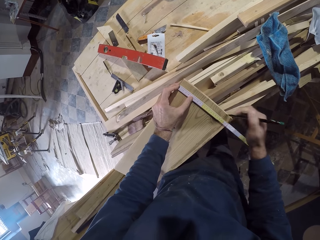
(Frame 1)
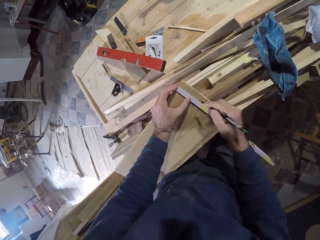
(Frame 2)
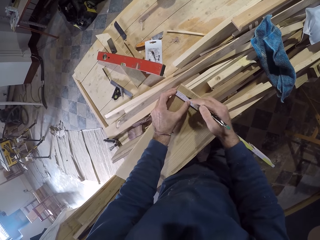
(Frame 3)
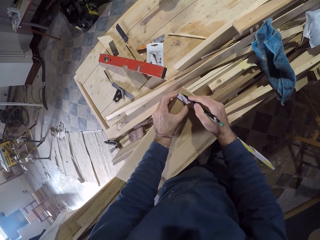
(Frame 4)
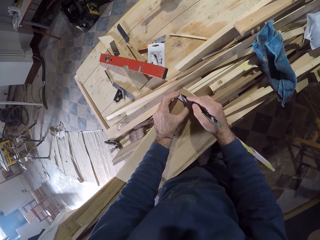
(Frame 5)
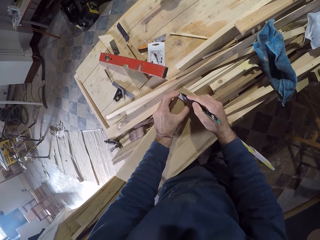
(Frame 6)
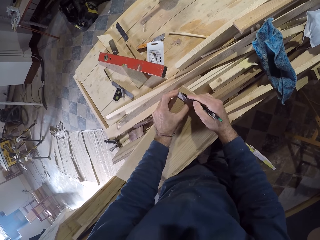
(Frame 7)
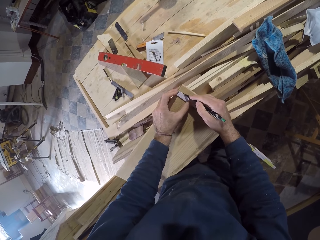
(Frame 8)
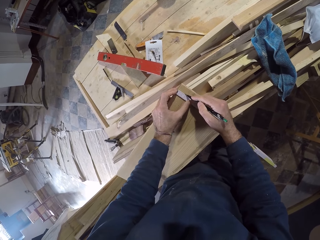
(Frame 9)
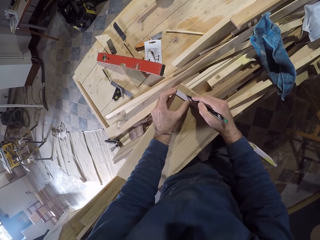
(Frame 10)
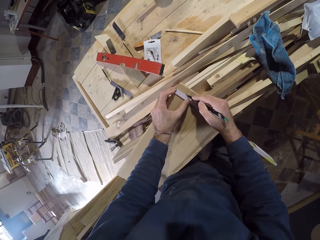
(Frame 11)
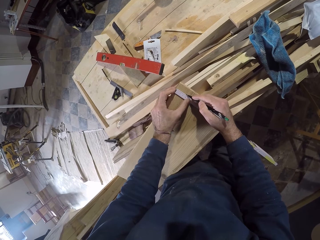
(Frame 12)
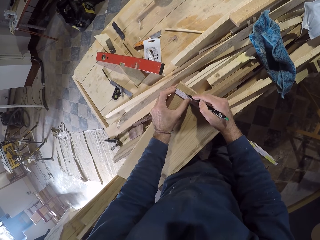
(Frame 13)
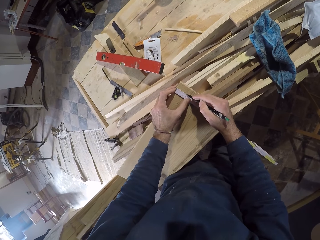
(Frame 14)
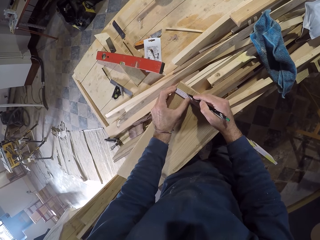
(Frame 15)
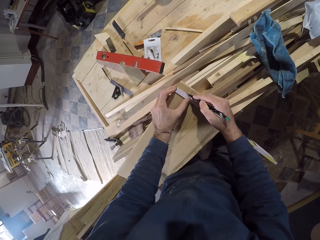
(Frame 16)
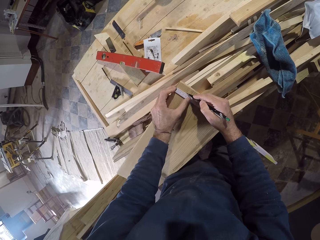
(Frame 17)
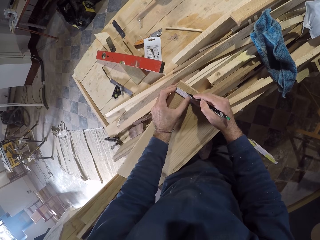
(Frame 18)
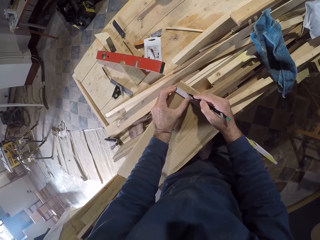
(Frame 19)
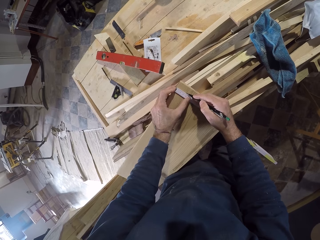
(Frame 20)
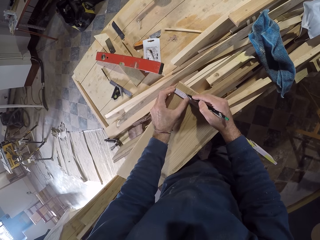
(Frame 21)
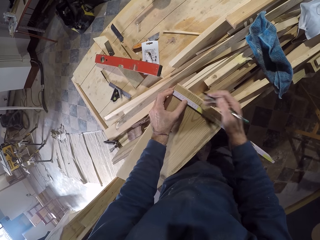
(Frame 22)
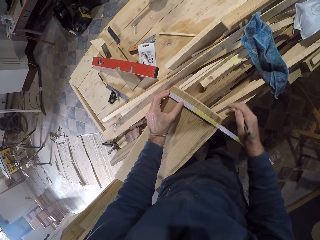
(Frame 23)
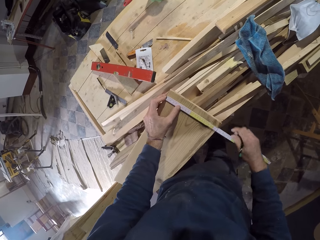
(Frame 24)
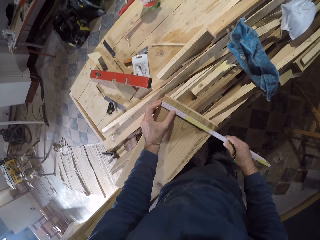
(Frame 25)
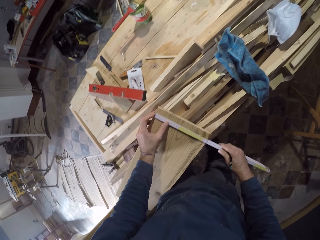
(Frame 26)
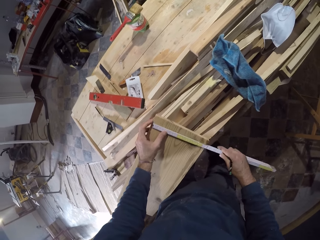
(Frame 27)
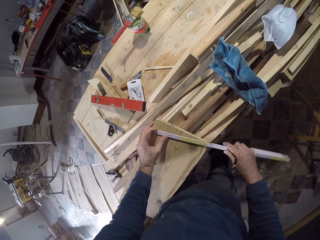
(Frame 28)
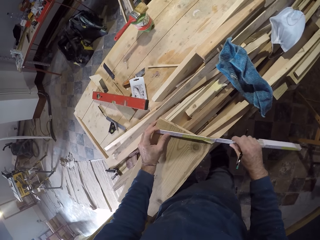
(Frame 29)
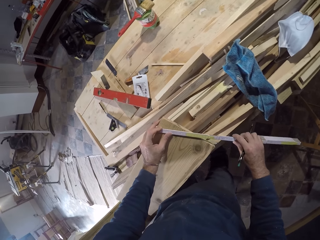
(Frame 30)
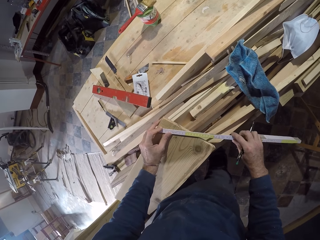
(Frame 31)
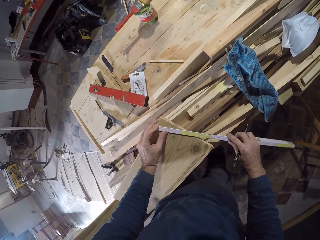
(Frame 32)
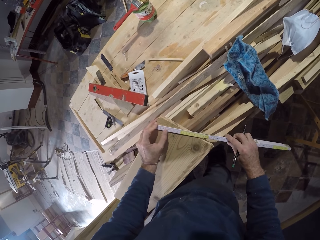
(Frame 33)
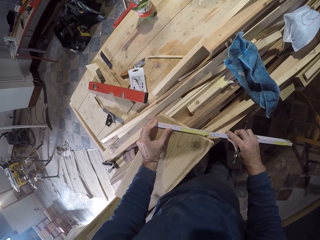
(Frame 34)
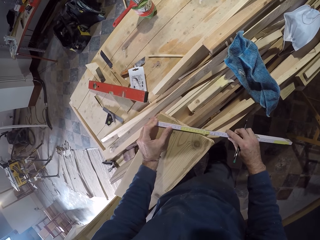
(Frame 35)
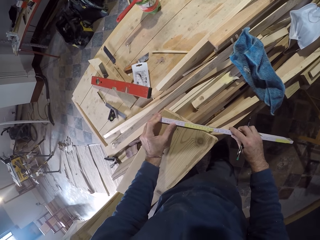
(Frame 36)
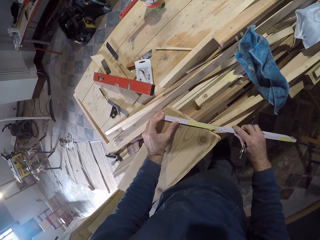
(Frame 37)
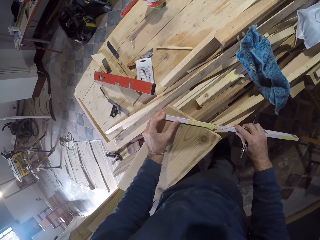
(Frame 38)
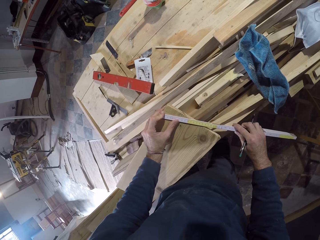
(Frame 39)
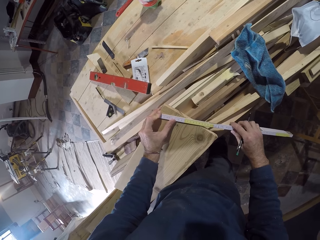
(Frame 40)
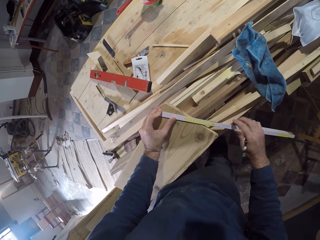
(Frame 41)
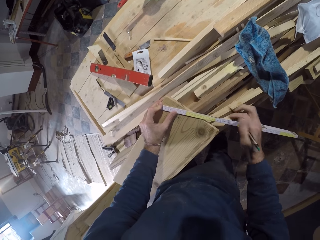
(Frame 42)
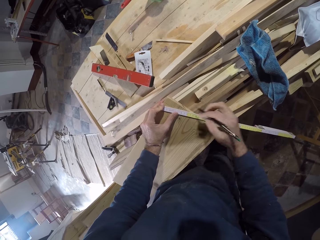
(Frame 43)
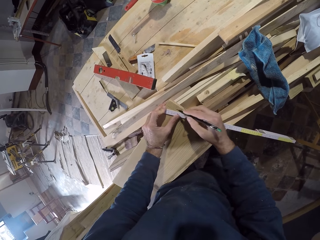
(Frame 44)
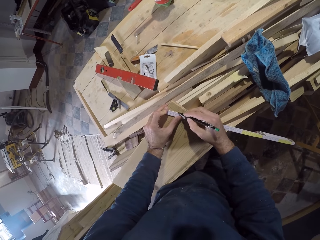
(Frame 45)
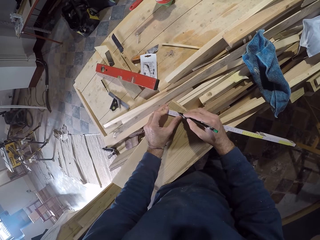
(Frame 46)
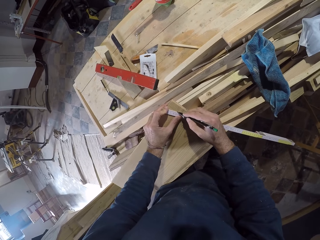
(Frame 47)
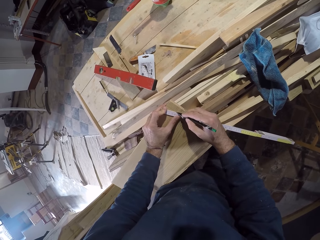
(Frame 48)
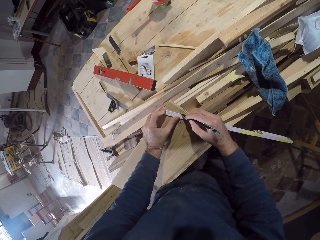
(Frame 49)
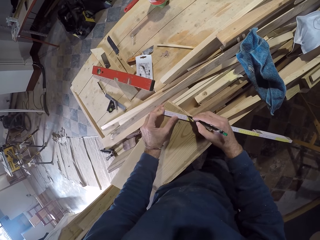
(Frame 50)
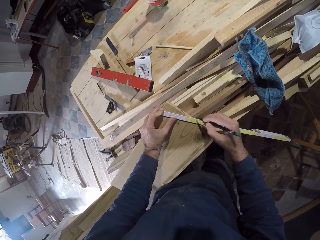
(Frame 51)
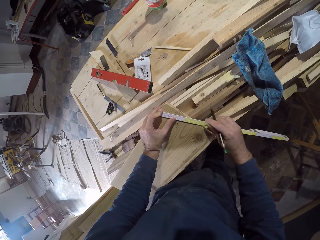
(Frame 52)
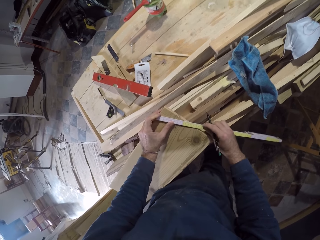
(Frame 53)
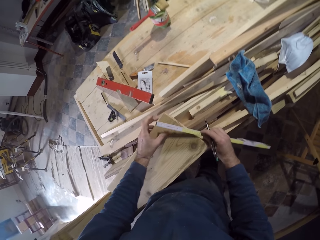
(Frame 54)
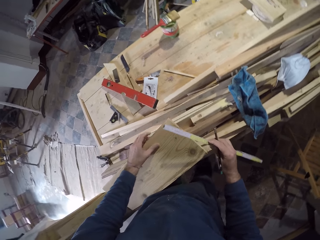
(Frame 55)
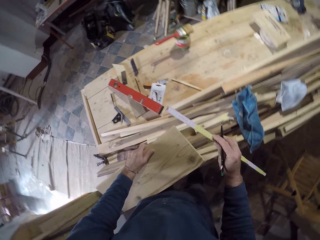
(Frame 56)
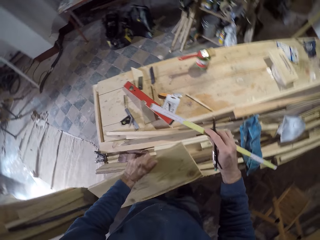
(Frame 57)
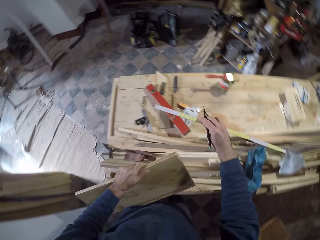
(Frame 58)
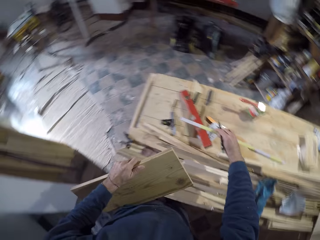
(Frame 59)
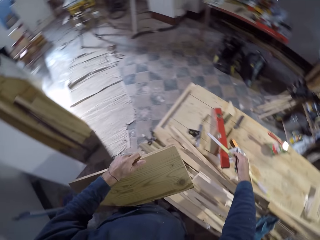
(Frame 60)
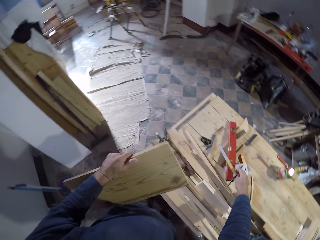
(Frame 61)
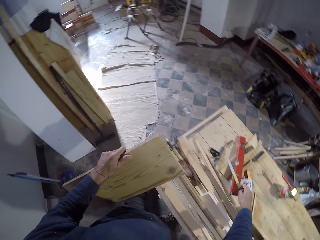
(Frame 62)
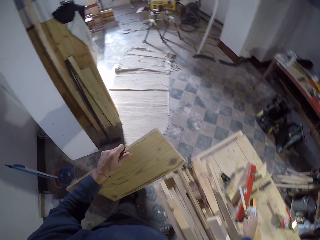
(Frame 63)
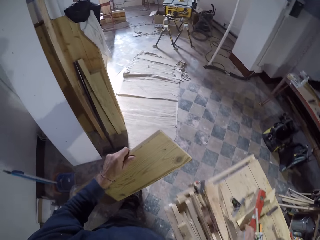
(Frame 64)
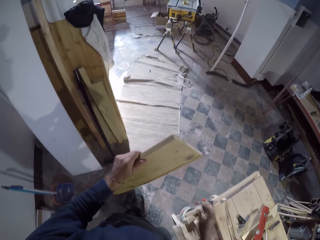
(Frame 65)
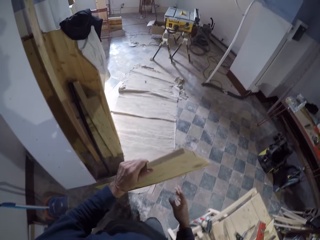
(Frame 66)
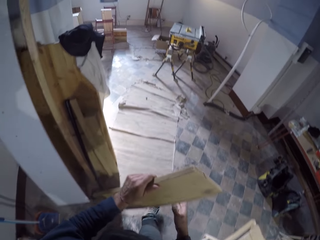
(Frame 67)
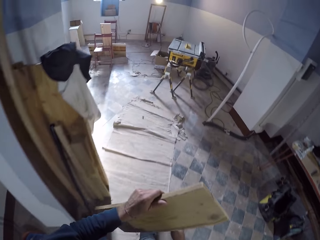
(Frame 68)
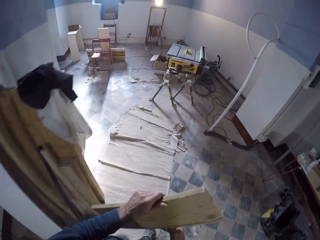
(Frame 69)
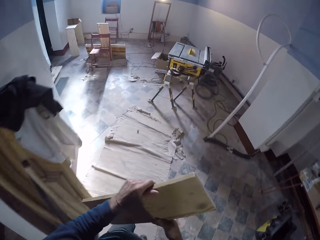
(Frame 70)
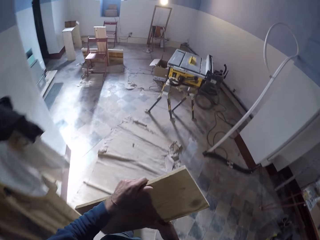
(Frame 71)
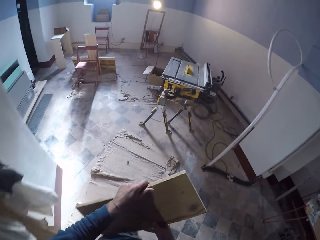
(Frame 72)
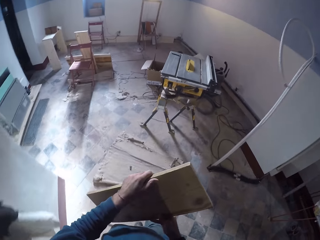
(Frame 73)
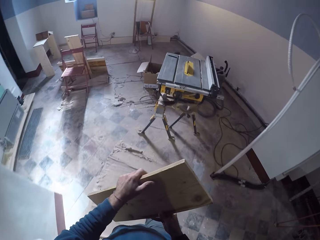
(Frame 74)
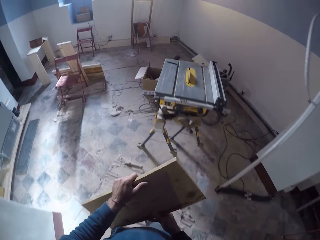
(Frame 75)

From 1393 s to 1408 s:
The camera wearer marks the piece of wood with the pen in his right hand. He adjusts the measuring tape on the piece of wood with both hands. He marks the piece of wood with the pen in his right hand again. He takes the measuring tape off the piece of wood with his right hand. He carries the piece of wood with his left hand. He puts the measuring tape on a level on the table with his right hand. He walks towards a table saw in the carpentry workshop. He carries the piece of wood with both hands.

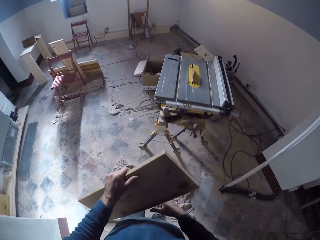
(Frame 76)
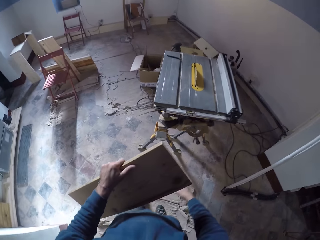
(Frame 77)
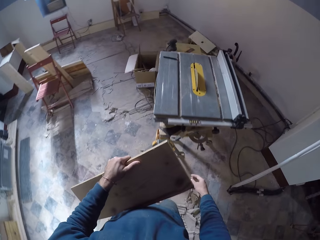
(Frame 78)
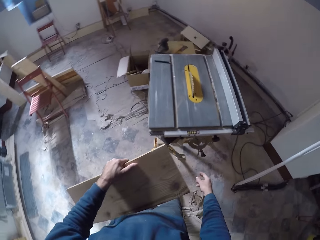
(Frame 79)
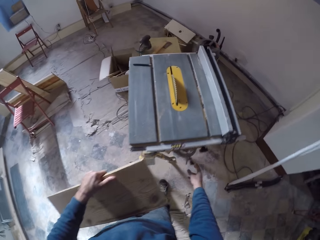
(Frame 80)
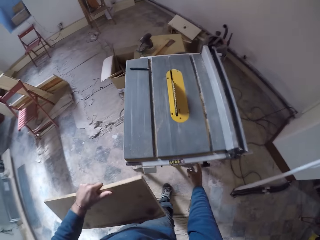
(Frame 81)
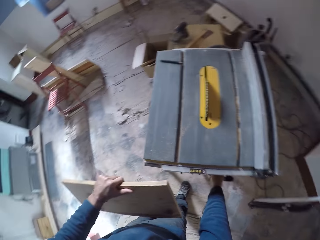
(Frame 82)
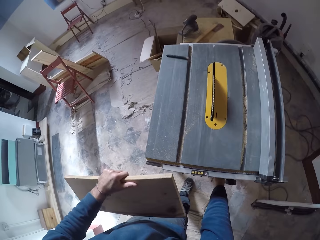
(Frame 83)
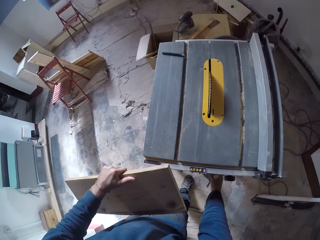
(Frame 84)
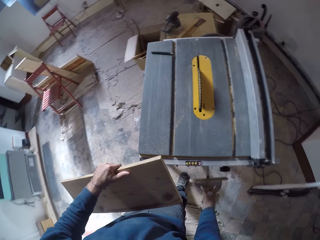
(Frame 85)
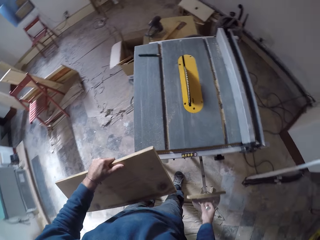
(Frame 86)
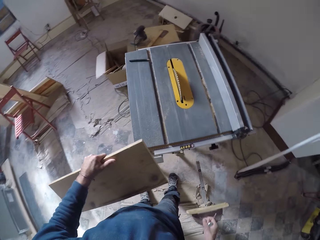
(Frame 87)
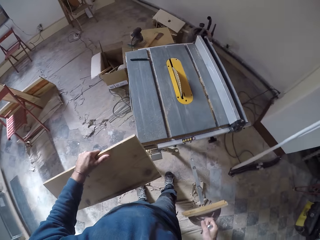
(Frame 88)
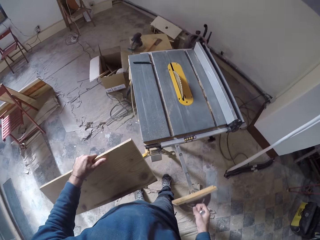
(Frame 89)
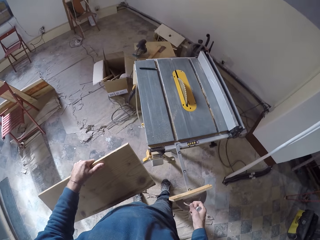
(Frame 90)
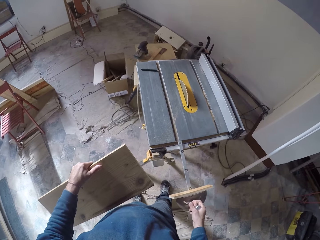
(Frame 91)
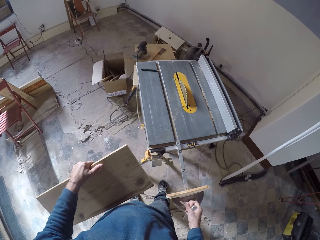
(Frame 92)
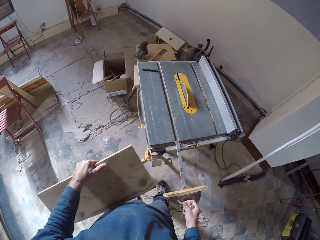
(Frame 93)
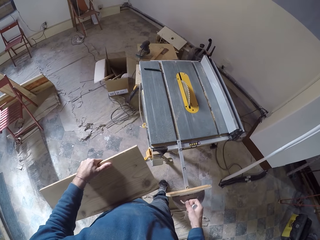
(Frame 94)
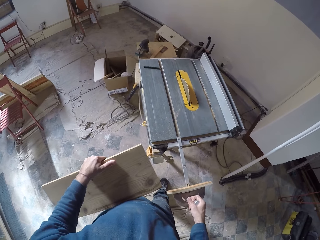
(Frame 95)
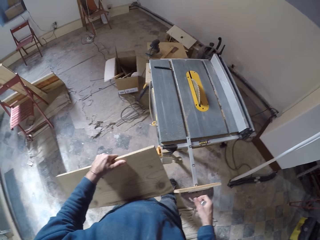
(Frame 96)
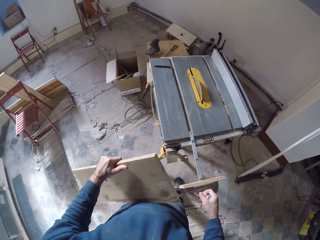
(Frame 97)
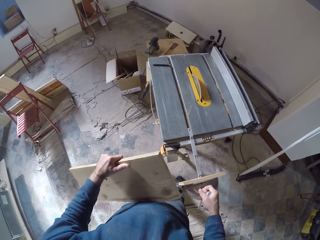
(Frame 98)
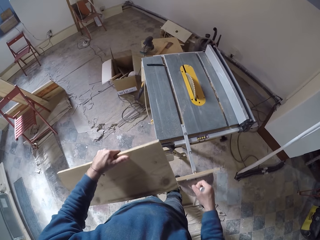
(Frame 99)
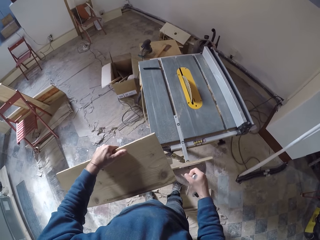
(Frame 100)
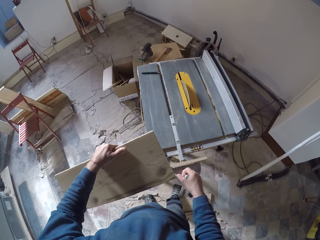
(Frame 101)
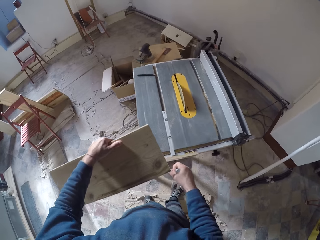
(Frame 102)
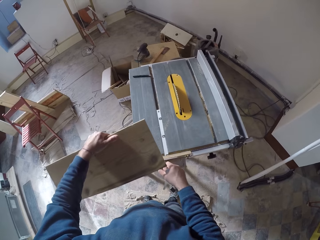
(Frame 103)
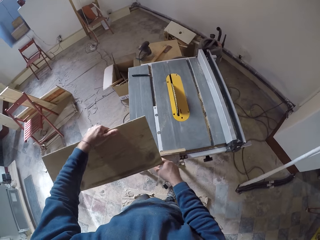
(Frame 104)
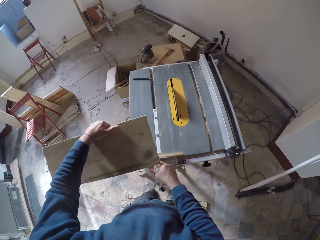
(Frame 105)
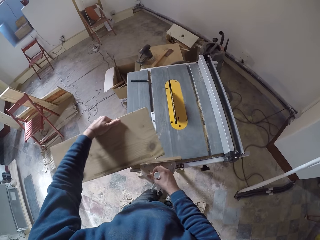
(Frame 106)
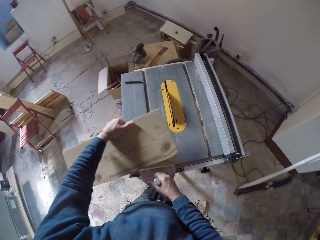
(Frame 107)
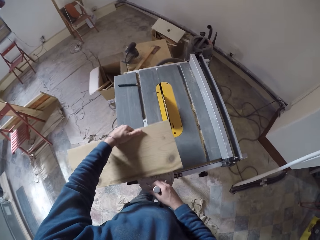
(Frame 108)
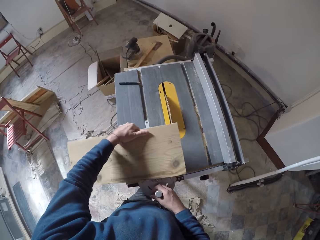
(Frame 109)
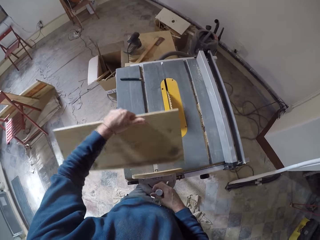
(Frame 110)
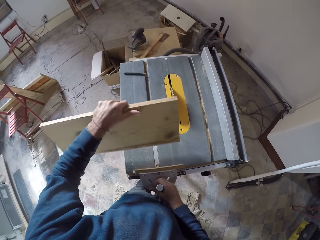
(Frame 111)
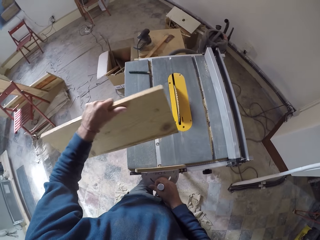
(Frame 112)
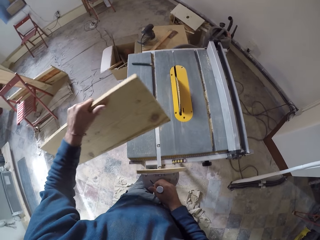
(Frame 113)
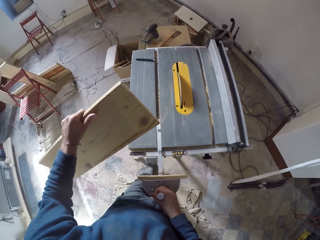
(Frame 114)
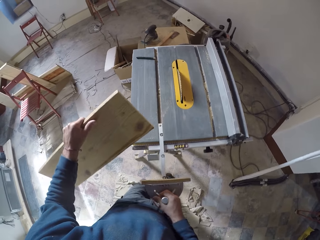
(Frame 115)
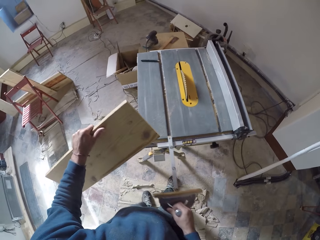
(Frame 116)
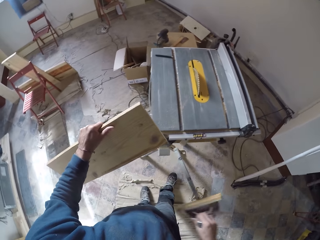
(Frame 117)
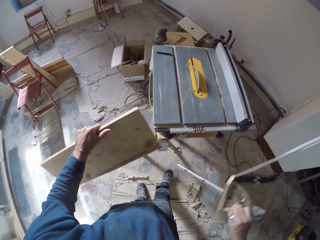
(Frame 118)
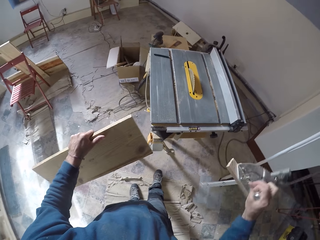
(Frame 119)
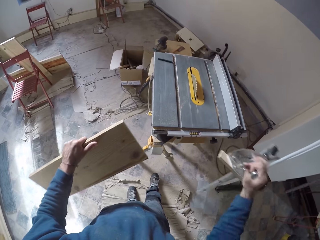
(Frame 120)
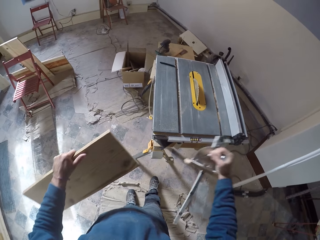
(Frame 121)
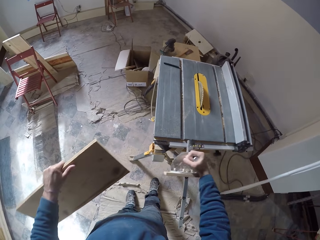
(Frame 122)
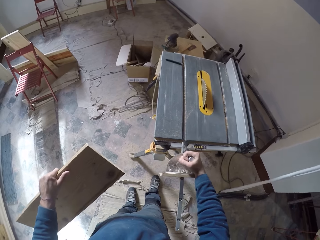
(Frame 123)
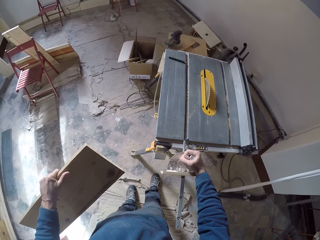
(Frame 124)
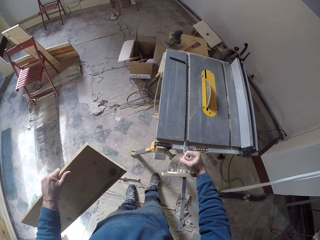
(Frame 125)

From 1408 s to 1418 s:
The camera wearer pulls out a miter gauge from a compartment of the table saw with his right hand. He fixes the miter gauge in a miter gauge slot in the table saw with his right hand. He places the wood on the power saw. He pulls out the miter gauge from the miter gauge slot in the table saw with his right hand. He adjusts the power saw. He turns the miter gauge in his right hand.
